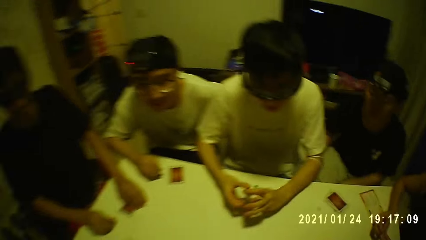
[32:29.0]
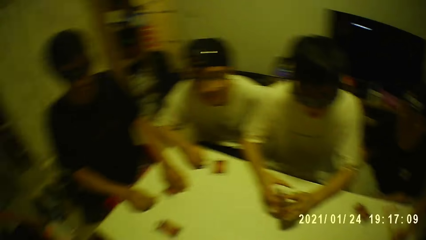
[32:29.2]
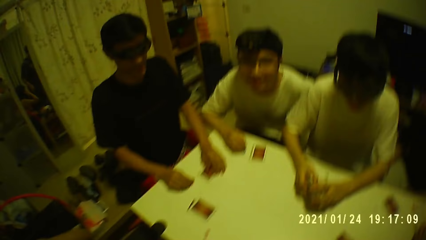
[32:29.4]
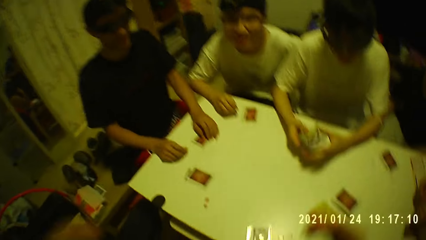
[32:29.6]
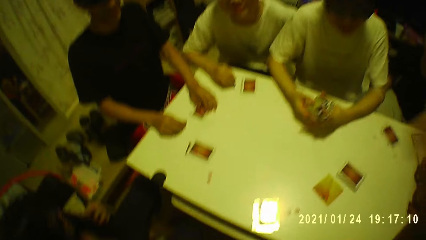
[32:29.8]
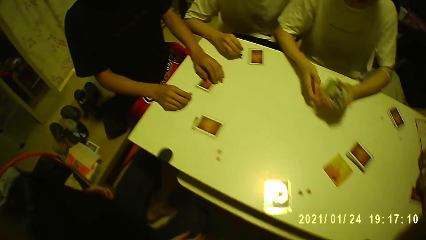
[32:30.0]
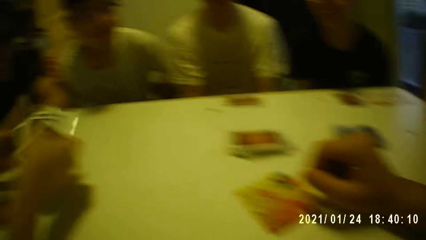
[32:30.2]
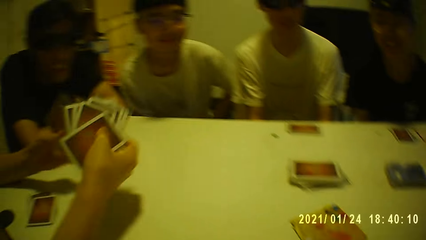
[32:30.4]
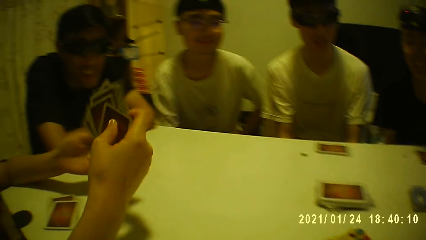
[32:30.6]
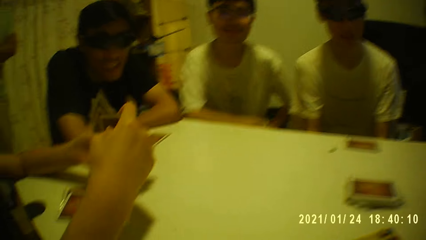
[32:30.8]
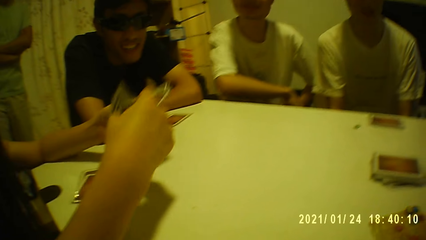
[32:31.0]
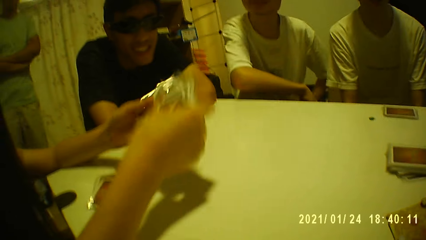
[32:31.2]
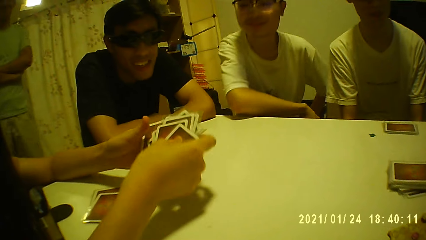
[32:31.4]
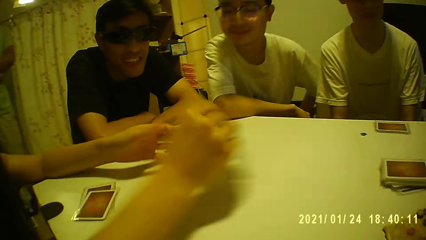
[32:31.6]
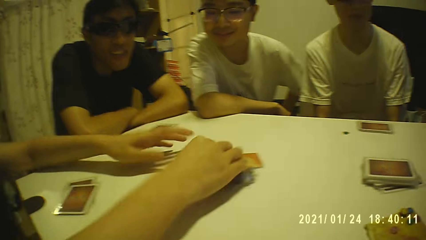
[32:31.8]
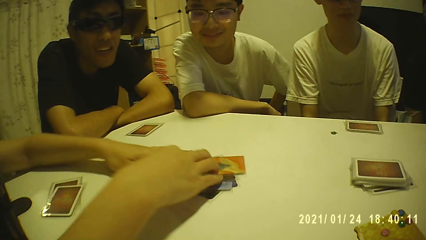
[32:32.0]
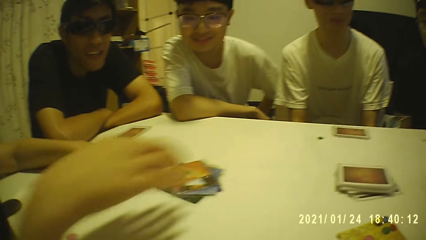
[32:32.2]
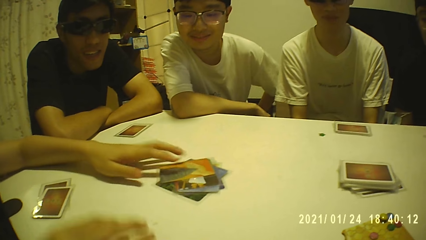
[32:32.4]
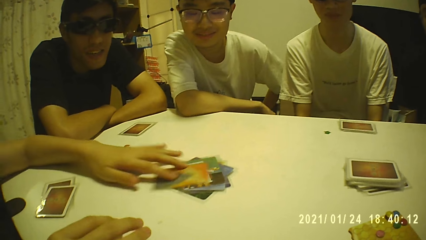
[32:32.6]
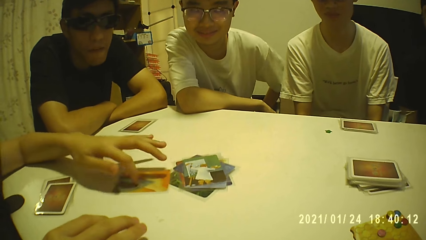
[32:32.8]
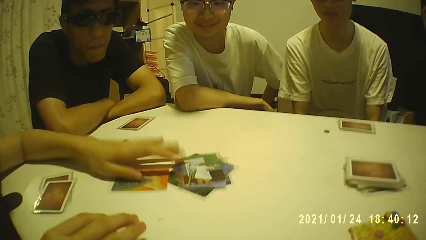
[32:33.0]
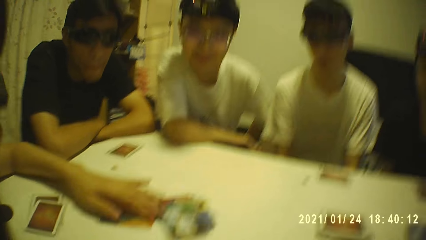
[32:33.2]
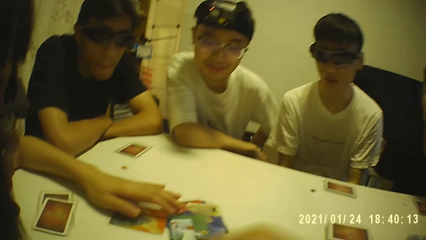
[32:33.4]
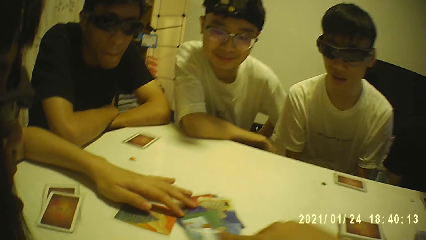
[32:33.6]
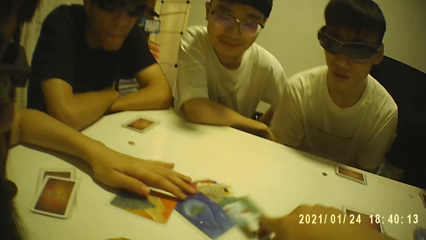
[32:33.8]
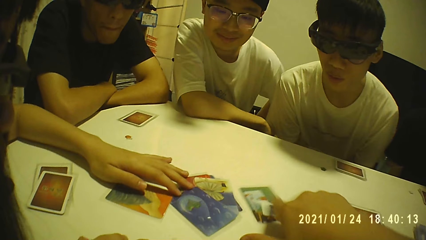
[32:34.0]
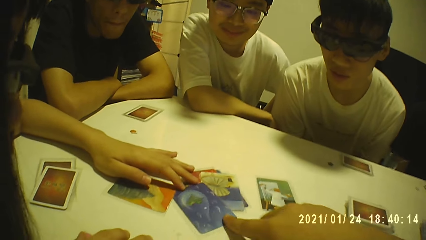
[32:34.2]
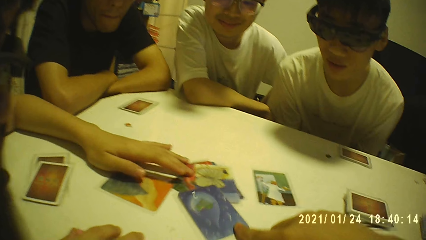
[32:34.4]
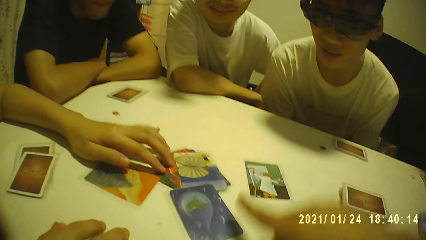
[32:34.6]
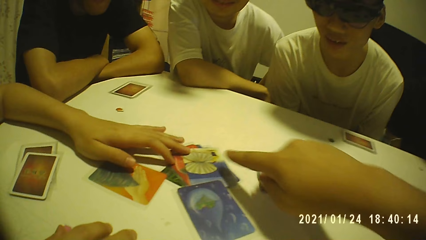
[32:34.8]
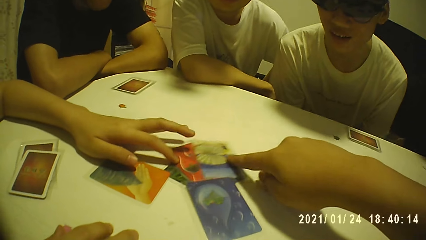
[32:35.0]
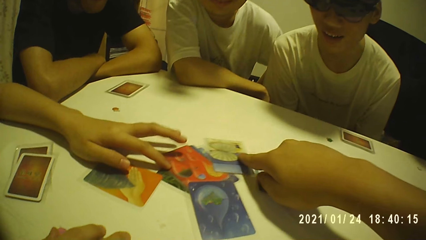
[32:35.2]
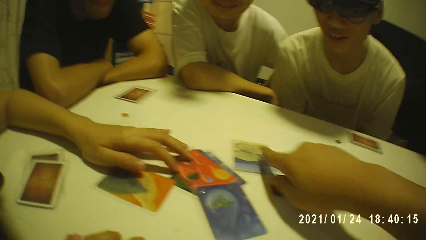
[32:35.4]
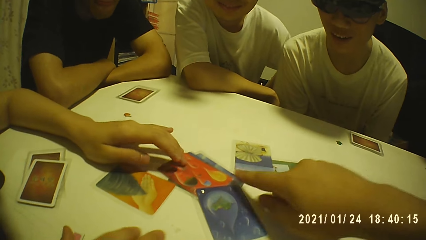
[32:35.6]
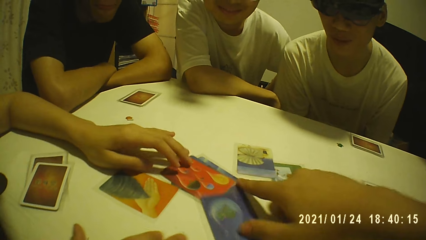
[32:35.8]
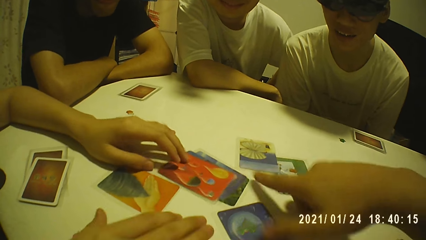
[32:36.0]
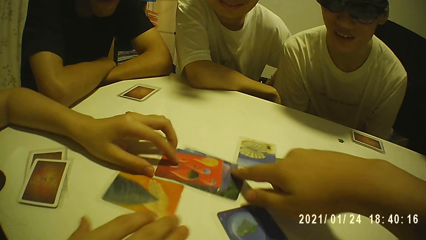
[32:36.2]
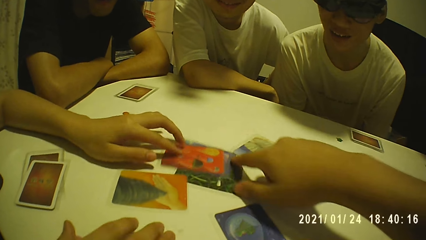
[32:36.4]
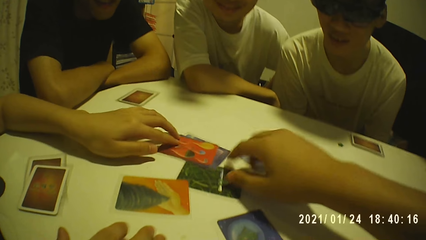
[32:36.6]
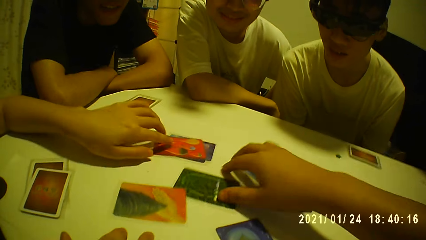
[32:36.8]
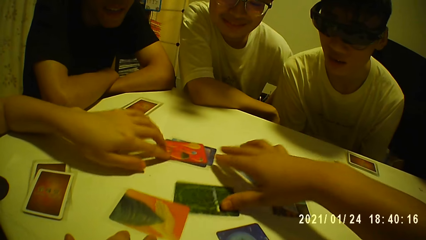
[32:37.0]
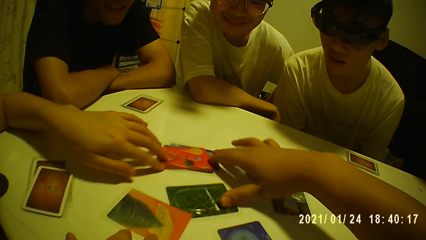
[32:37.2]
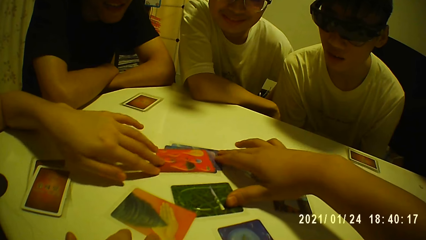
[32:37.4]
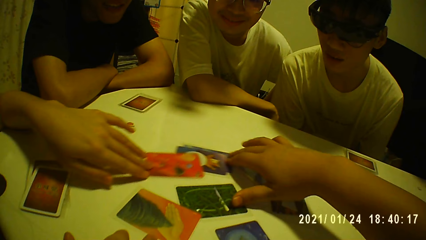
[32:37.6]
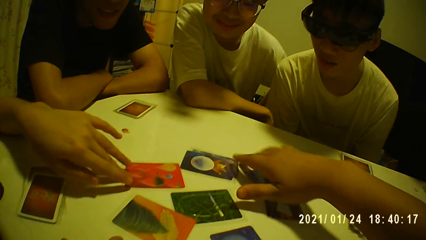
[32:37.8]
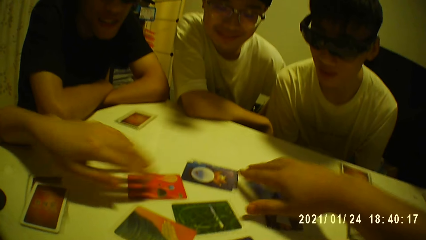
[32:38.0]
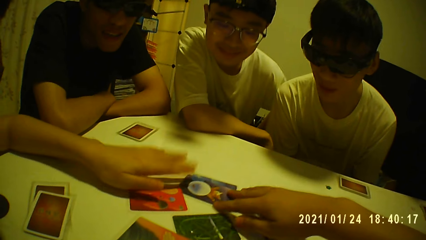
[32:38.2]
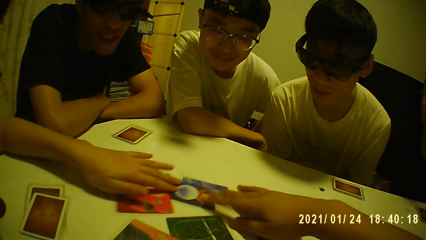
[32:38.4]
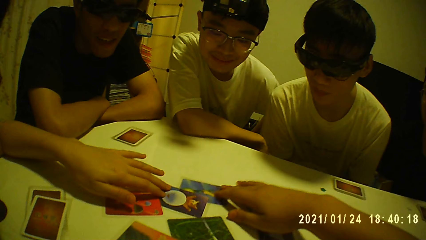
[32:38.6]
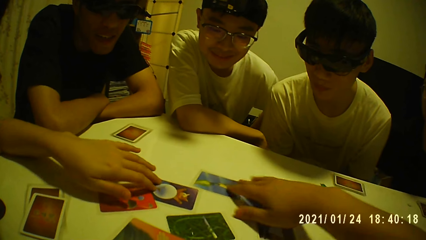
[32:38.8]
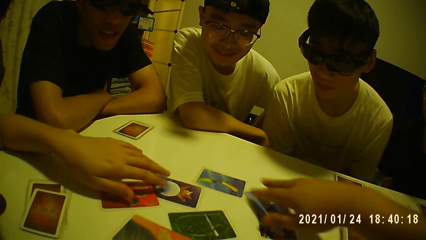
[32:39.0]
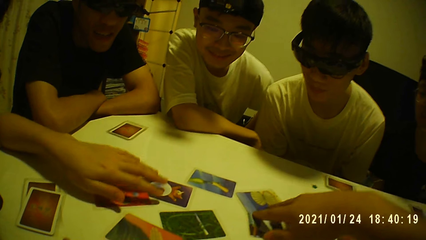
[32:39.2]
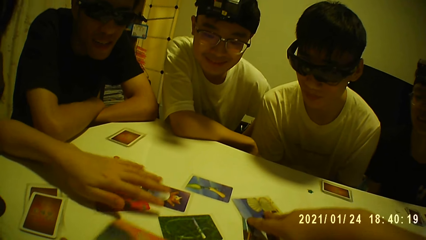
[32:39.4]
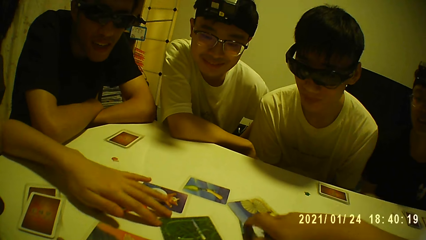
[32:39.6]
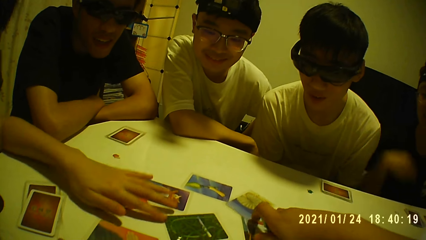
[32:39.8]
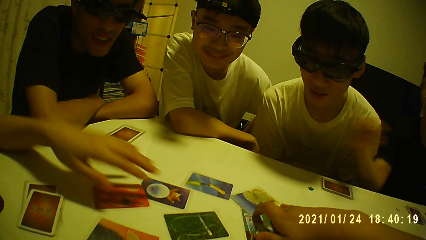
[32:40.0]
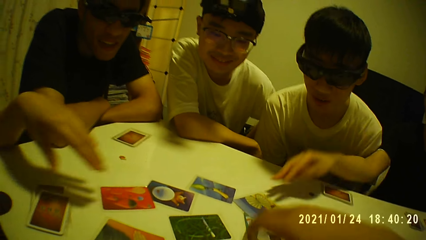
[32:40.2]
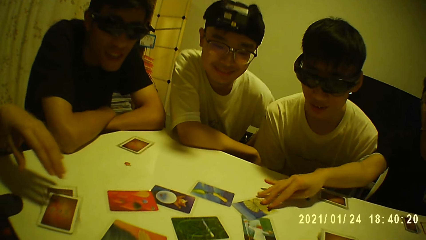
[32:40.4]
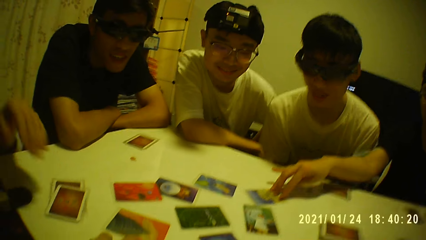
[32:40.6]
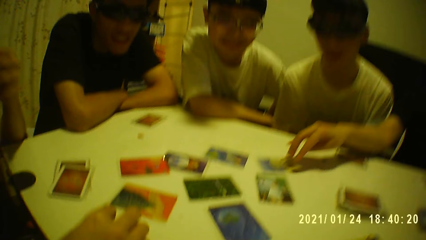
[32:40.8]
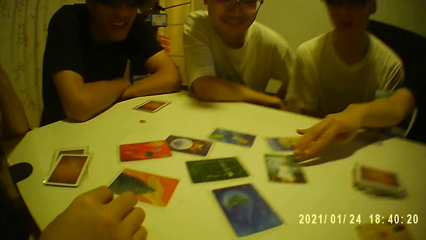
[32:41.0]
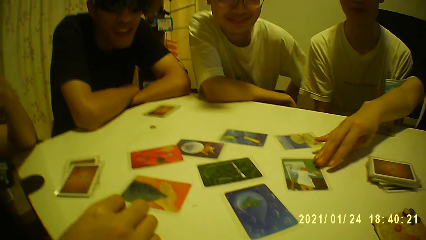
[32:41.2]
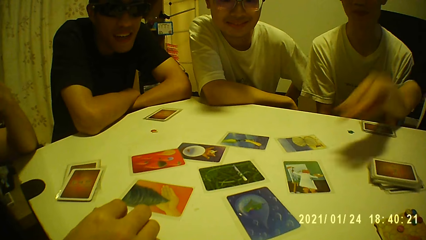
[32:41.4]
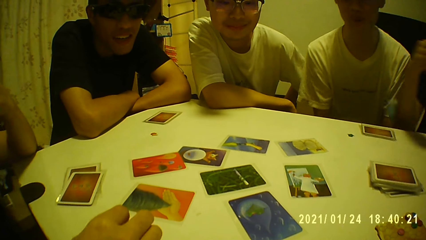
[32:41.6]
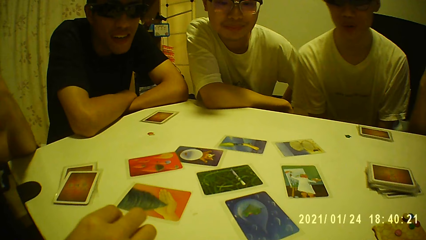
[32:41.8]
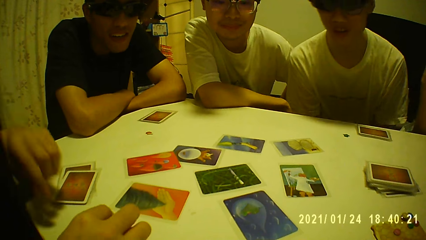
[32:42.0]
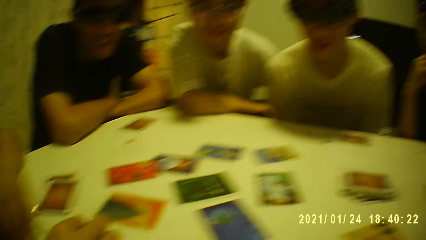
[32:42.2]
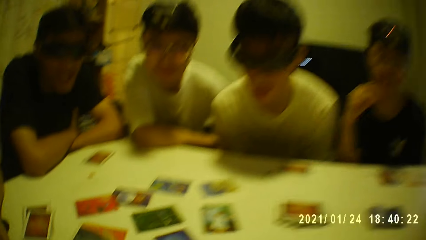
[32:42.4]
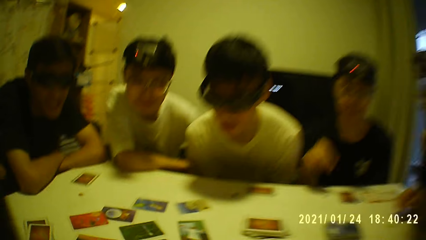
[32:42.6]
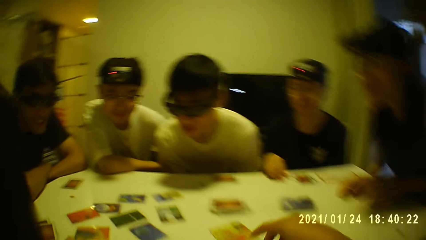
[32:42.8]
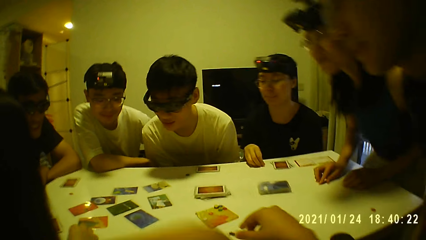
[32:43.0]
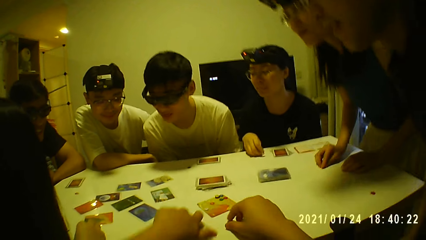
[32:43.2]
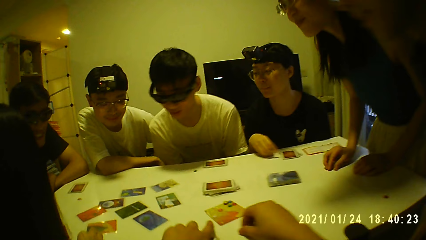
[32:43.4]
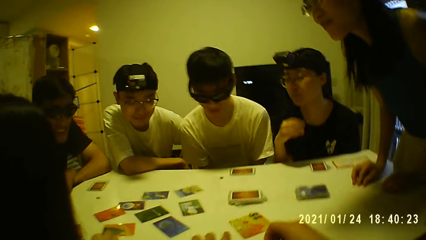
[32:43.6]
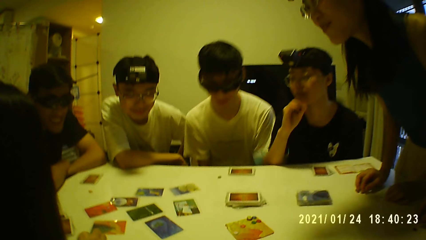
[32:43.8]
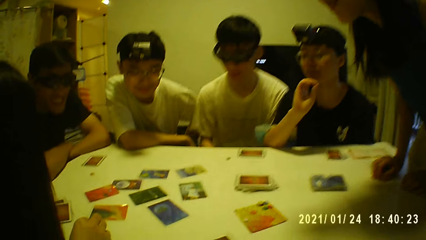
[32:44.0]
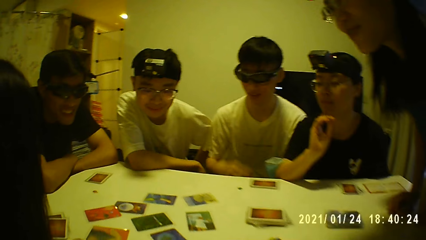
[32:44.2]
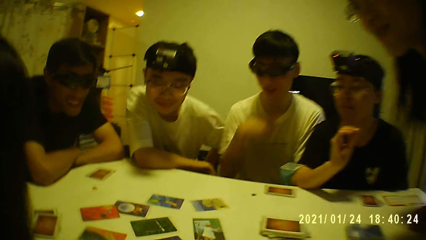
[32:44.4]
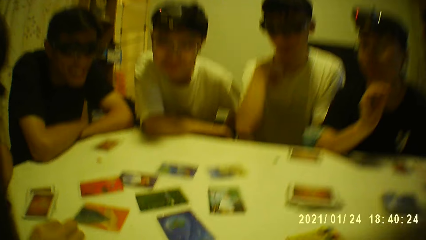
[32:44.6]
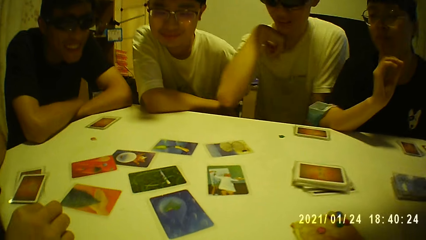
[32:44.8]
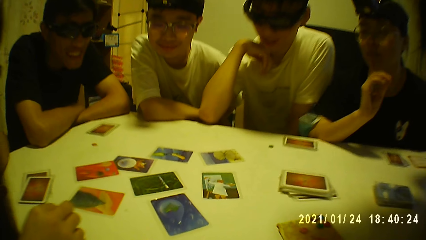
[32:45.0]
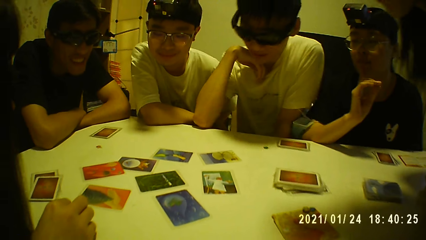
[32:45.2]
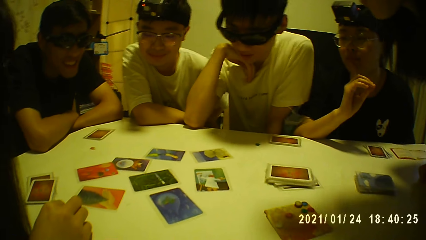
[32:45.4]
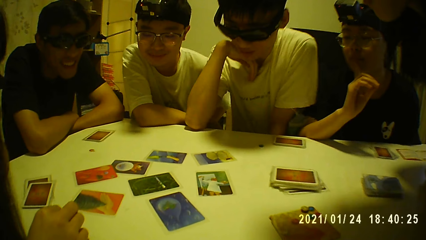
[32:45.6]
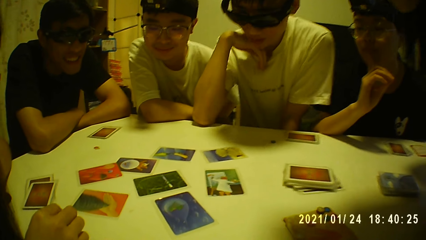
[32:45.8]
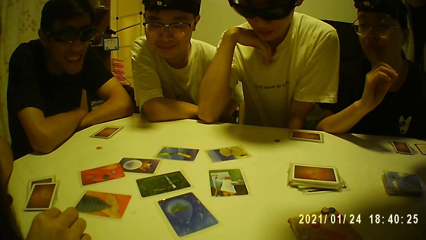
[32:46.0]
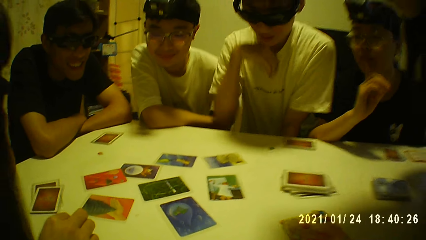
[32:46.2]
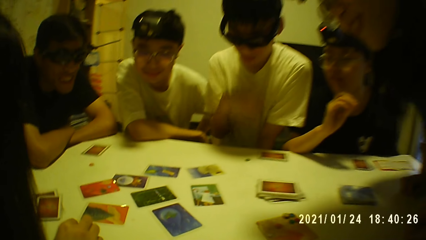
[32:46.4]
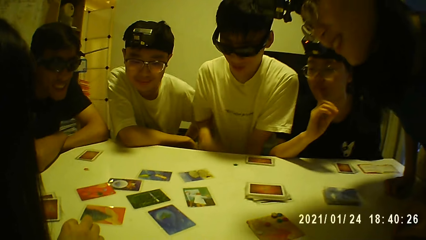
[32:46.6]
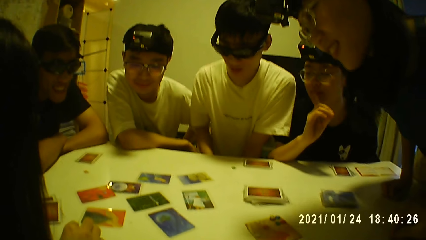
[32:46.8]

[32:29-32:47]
The camera wearer touches his head with both hands. A woman holds some cards with both hands. The camera wearer holds the token on the card with his right hand. The woman holds the cards with her right hand. The woman places the cards on the table with her right hand. The woman holds the cards on the table with her left hand. The woman places her right hand on the table. The woman moves the cards on the table with her left hand. The camera wearer moves the cards on the table with his right hand. Another woman moves the card on the table with her right hand. The other woman places her right hand on the table. The camera wearer picks the token from the table with his right hand. He places his left hand on the table. The other woman touches her face with her right hand. The camera wearer and four persons look on the cards.
